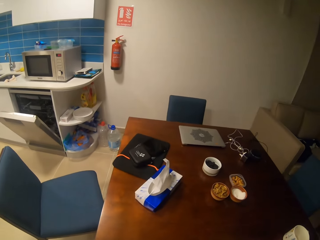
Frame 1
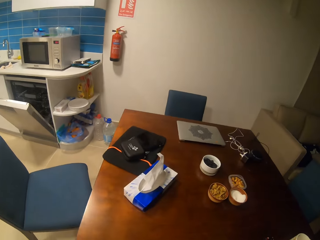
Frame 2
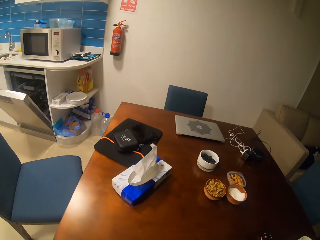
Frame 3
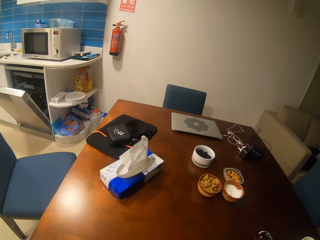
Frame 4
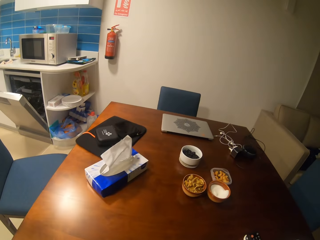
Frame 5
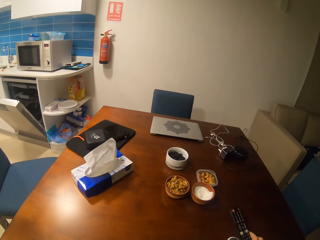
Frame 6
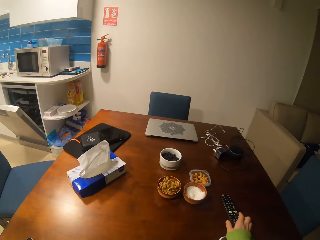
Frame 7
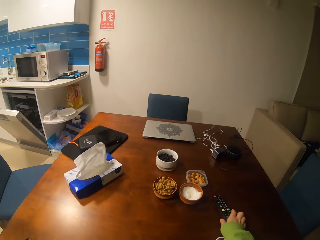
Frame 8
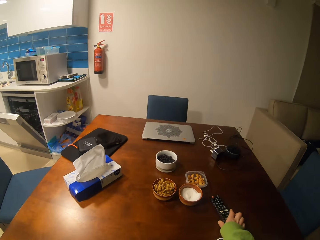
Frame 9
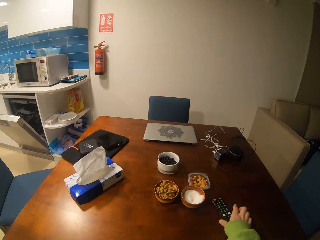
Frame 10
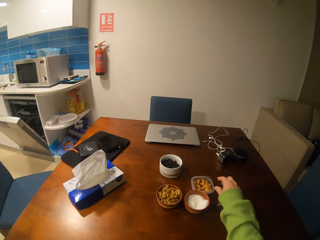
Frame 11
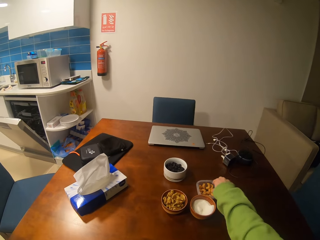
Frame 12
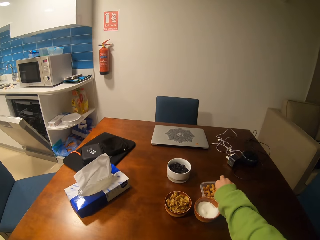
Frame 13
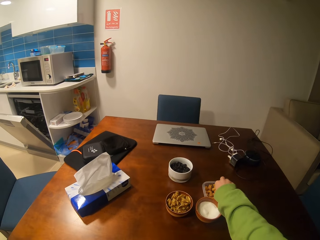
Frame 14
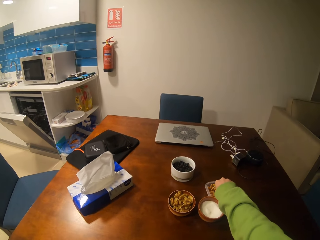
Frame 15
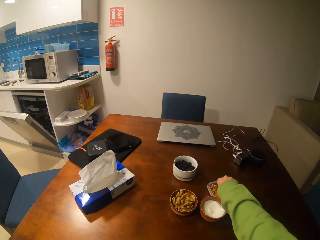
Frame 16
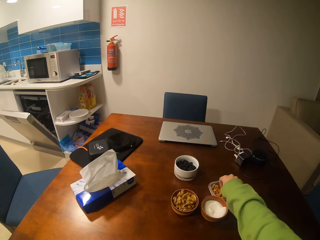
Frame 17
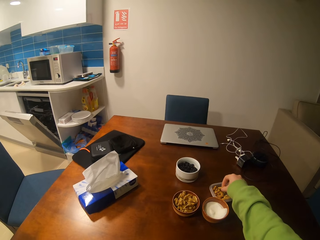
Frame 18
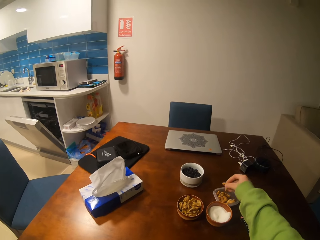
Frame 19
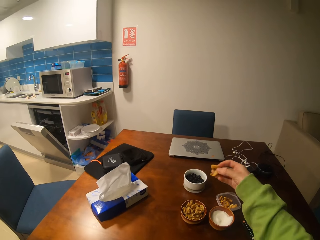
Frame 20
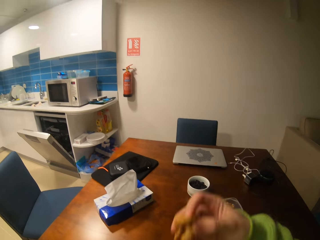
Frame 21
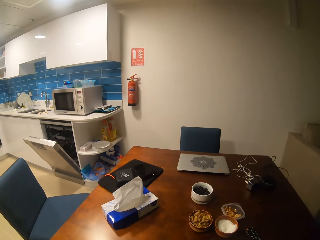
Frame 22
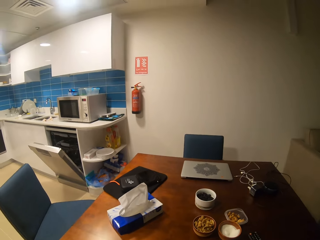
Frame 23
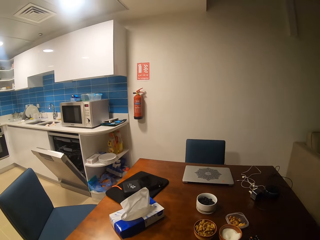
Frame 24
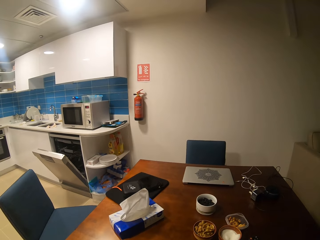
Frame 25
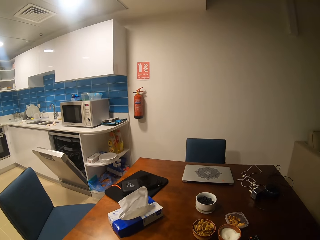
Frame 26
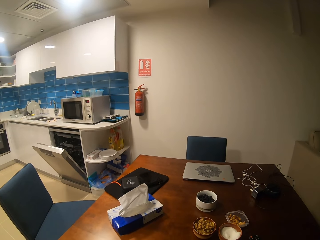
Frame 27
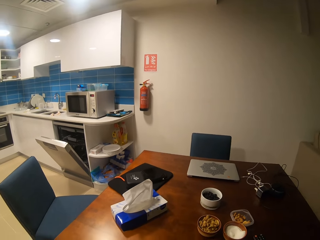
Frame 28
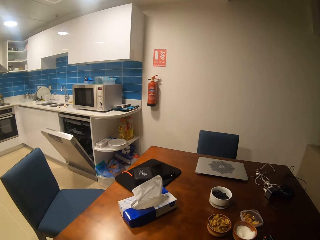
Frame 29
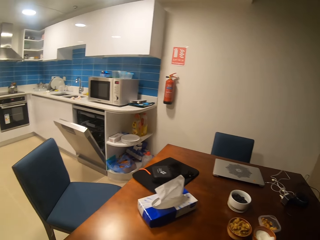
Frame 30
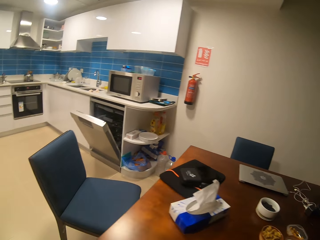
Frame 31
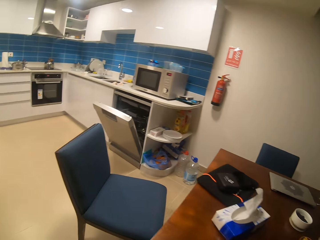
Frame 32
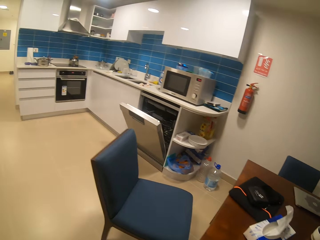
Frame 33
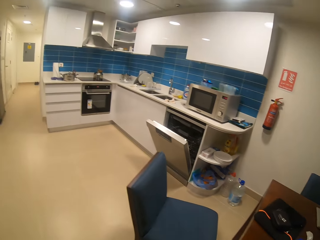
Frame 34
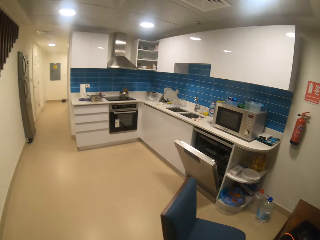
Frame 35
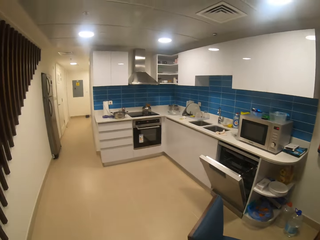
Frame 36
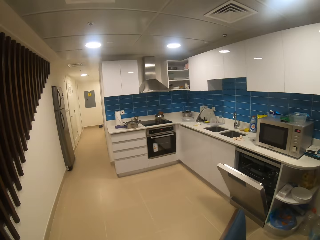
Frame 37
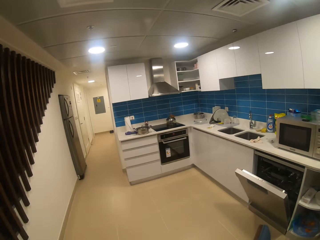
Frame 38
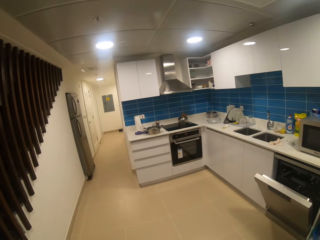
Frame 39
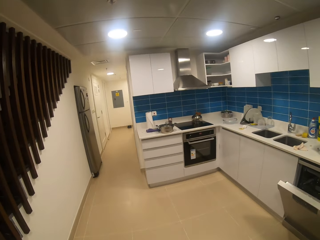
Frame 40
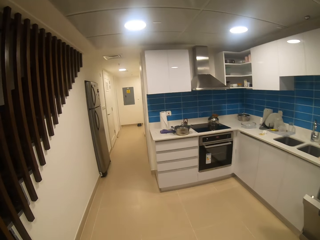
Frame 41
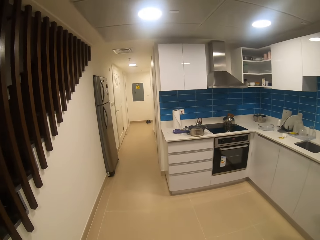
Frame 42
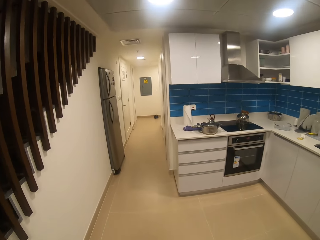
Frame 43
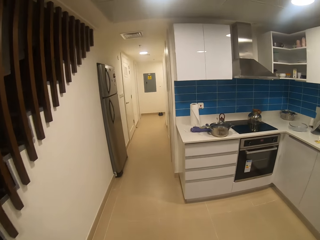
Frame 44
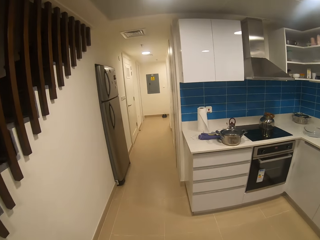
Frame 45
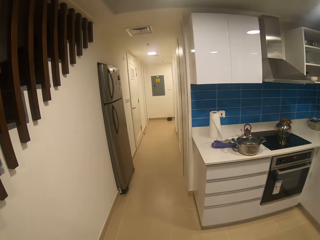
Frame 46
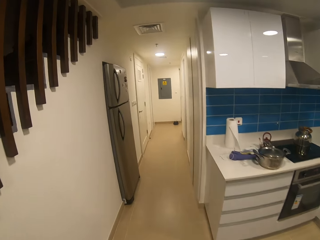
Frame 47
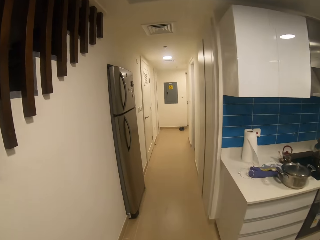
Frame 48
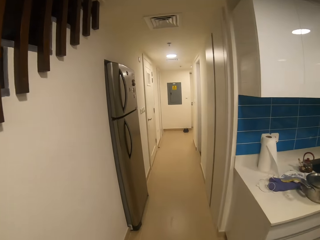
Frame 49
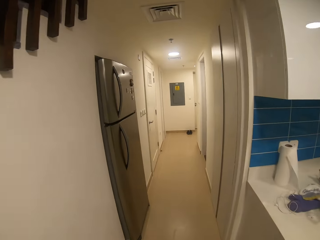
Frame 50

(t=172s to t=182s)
The camera wearer puts the remote control on the table. They pick some nuts from the small bowl on the table. They walk.

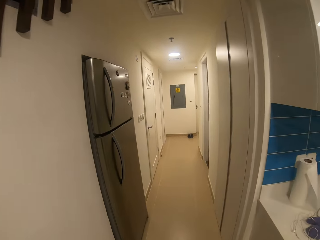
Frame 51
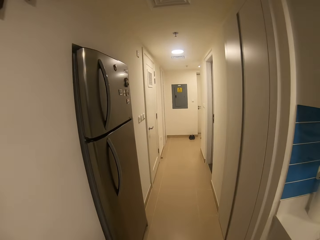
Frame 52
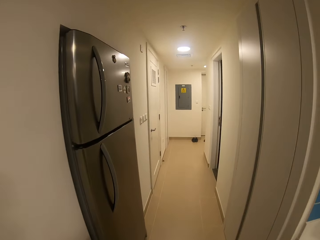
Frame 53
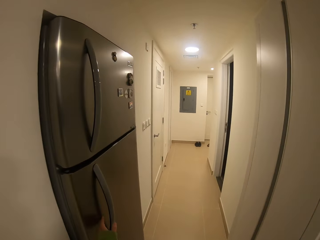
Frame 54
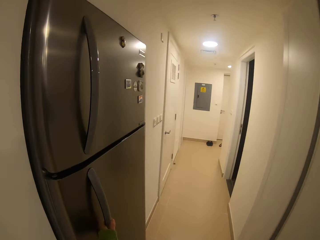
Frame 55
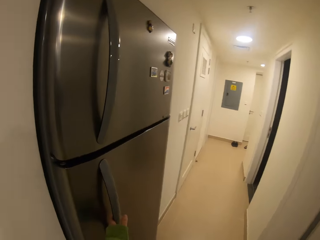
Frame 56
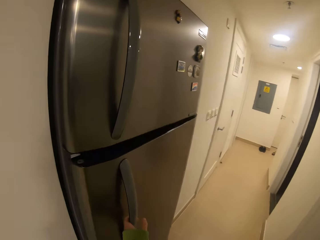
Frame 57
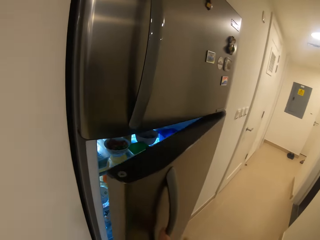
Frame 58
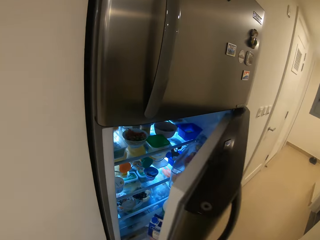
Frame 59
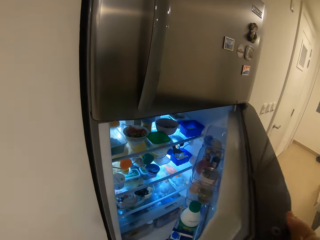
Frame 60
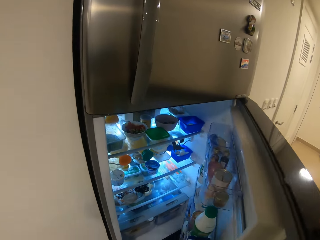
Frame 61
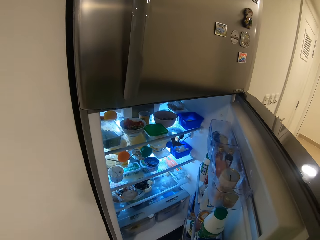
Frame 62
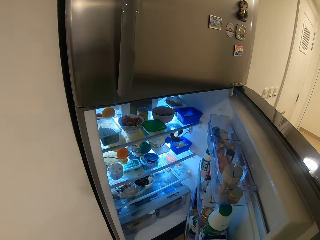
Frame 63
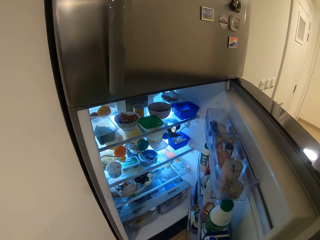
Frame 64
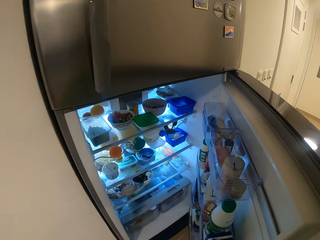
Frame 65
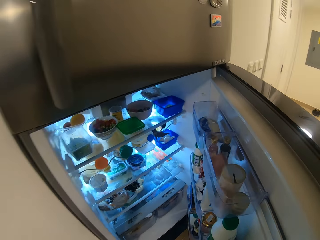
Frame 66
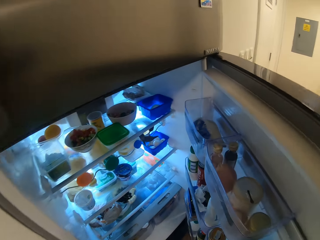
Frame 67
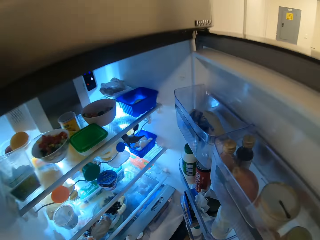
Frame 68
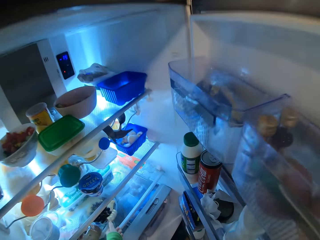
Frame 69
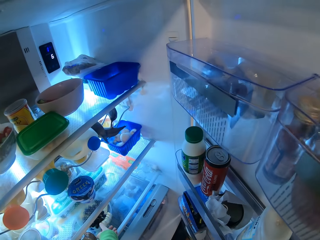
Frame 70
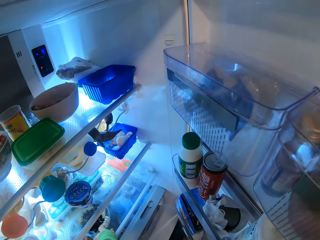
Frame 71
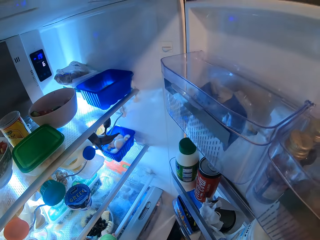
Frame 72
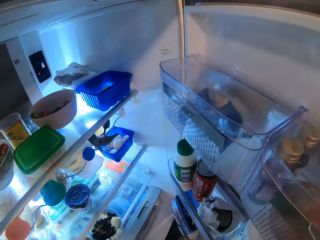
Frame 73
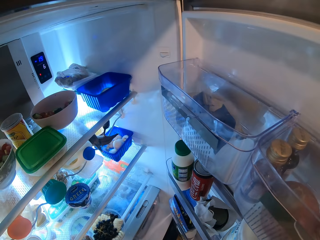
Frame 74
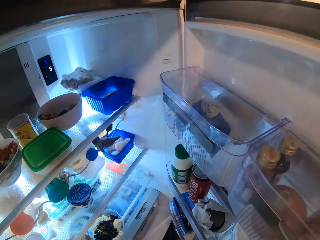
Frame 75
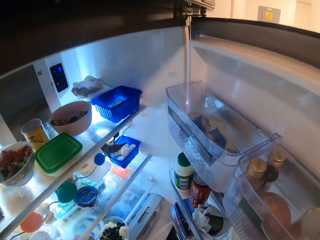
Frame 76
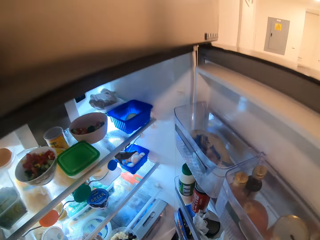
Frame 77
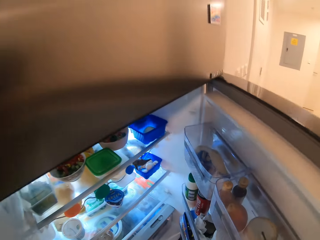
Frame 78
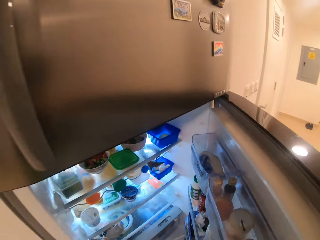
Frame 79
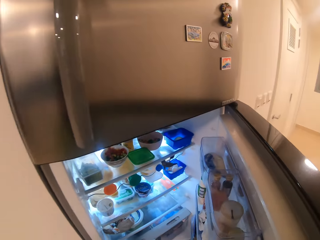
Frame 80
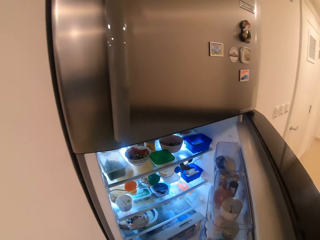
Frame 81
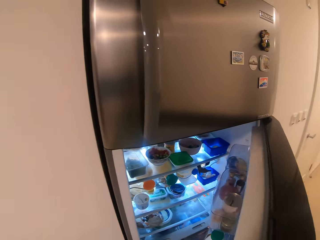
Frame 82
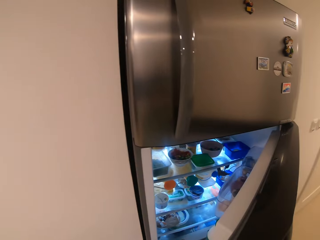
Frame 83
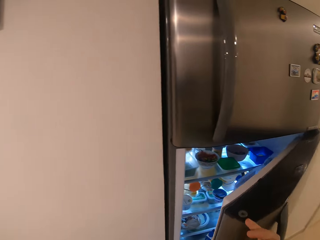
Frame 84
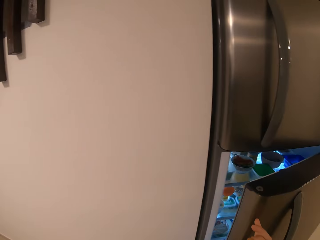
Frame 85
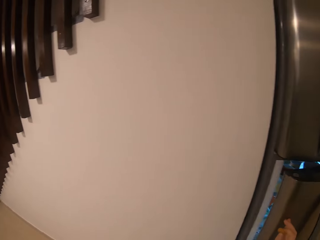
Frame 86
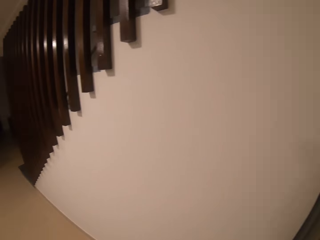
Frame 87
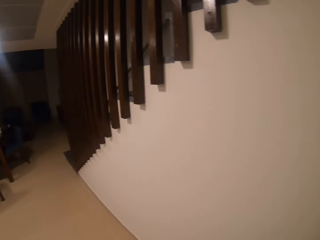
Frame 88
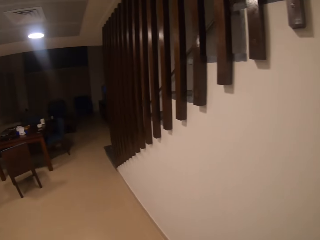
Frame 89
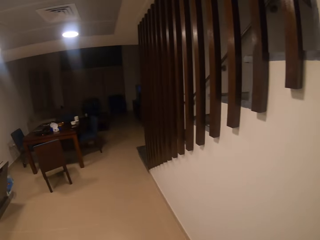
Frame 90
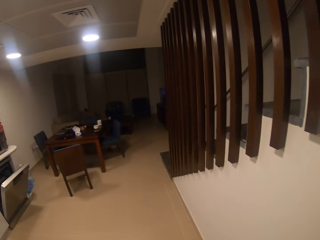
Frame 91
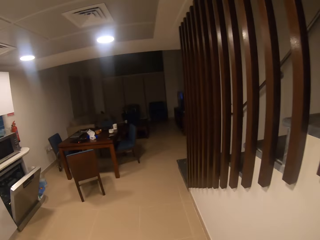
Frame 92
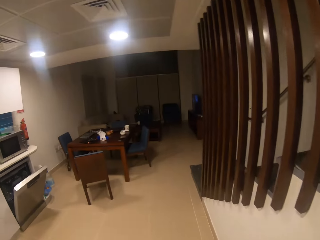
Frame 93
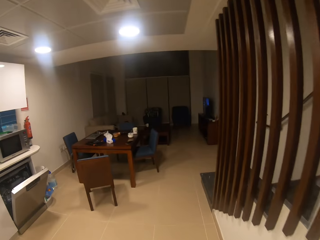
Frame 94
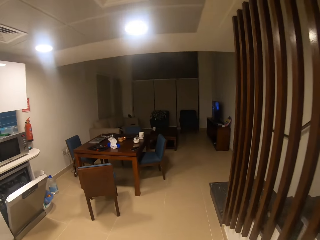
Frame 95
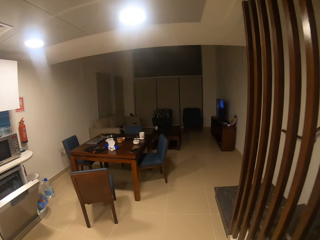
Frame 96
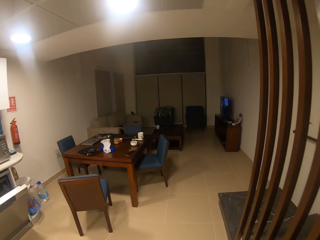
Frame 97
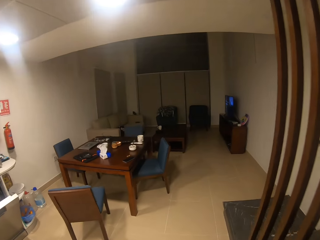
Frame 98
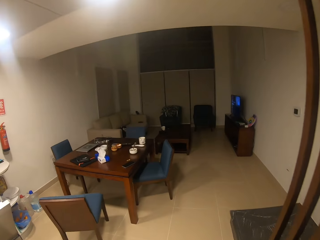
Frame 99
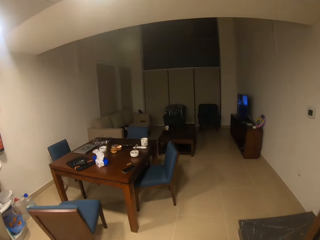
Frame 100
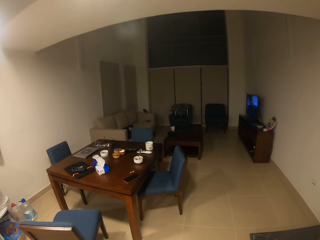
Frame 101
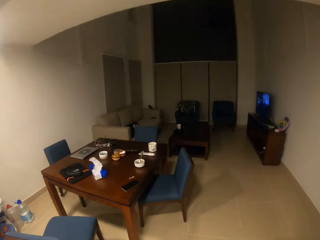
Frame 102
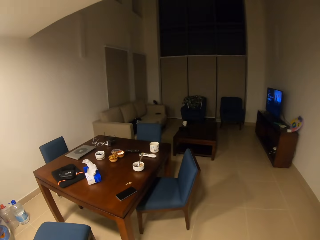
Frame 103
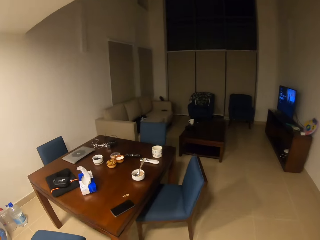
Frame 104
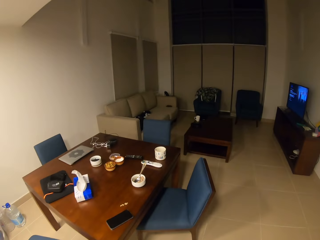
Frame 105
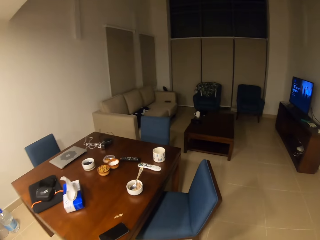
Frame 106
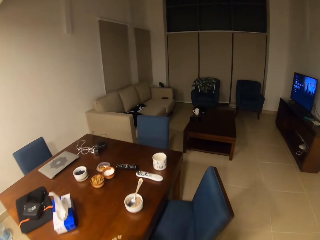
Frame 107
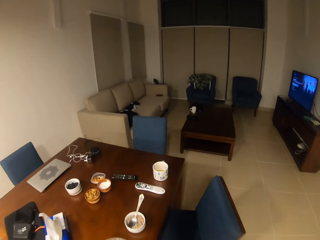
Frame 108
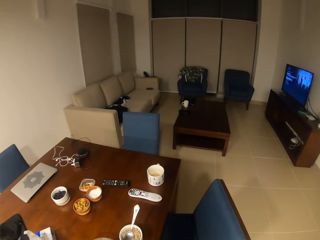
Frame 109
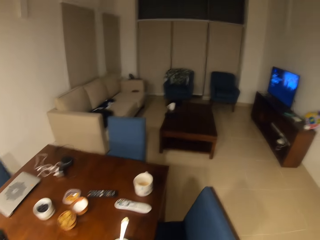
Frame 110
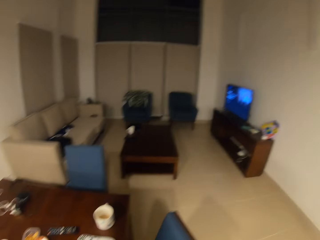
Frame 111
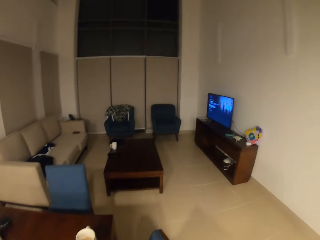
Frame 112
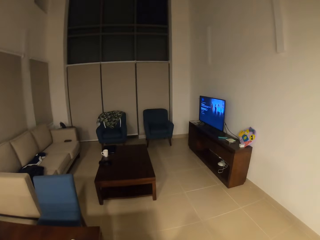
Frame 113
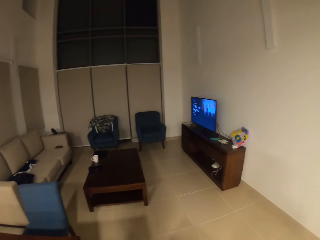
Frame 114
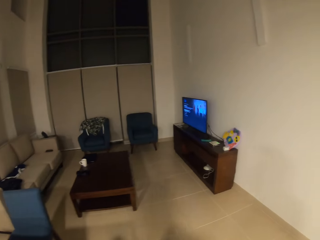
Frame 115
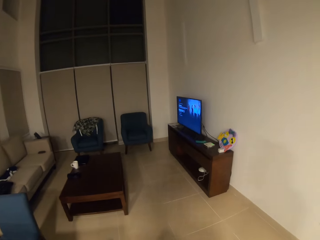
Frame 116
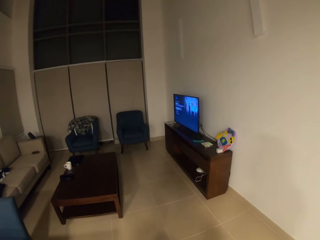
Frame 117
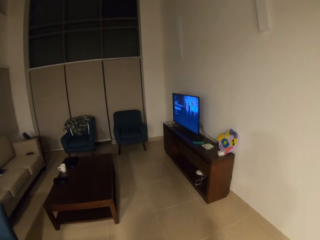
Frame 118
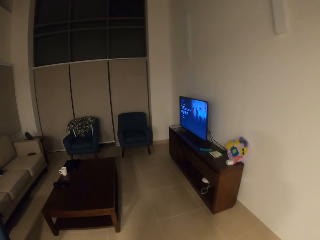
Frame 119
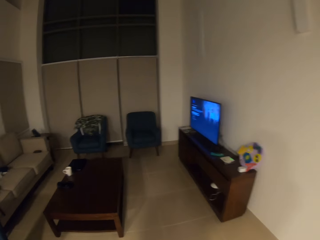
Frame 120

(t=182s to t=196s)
The camera wearer opens the fridge. They pick a tin from the fridge. They close the fridge. They walk.
